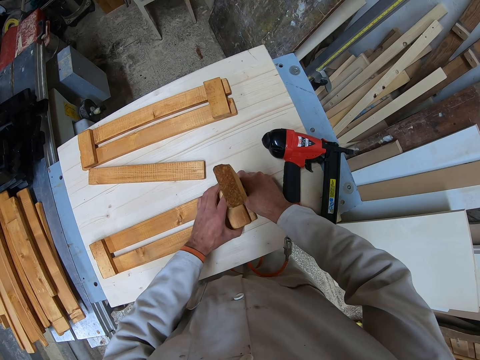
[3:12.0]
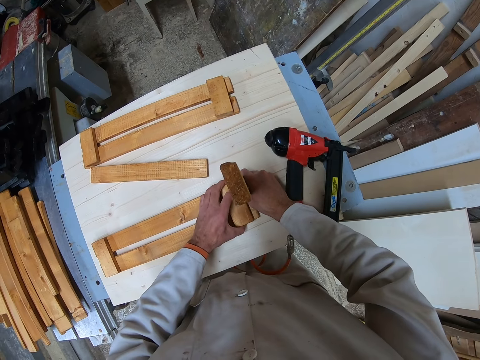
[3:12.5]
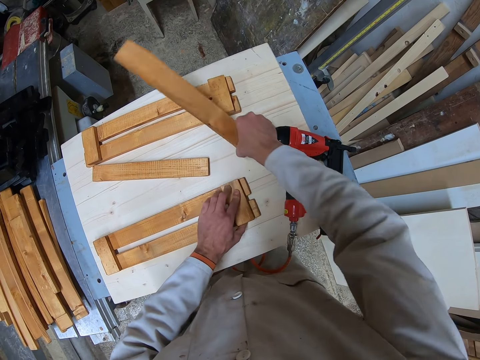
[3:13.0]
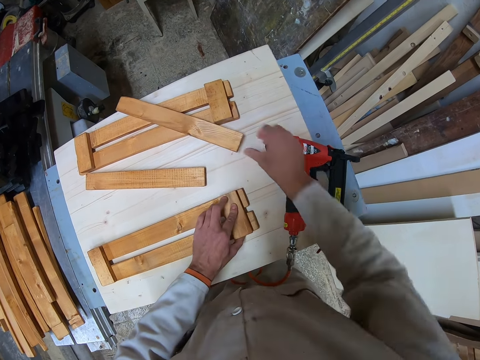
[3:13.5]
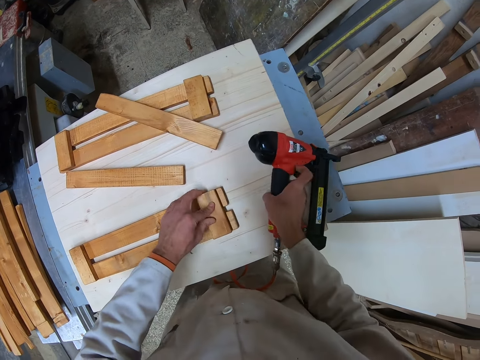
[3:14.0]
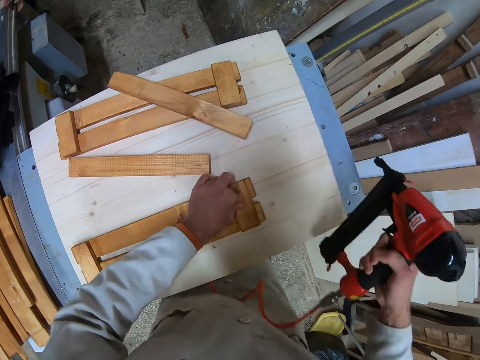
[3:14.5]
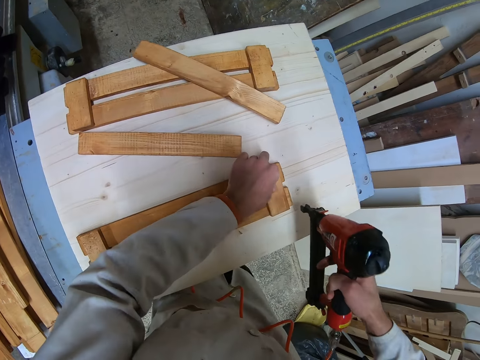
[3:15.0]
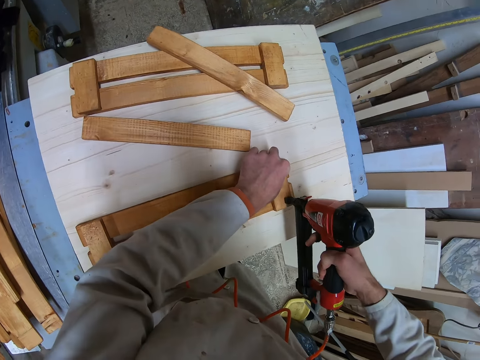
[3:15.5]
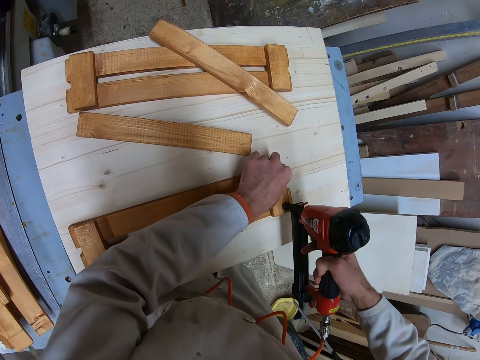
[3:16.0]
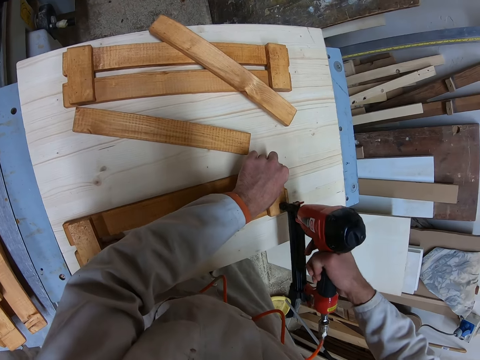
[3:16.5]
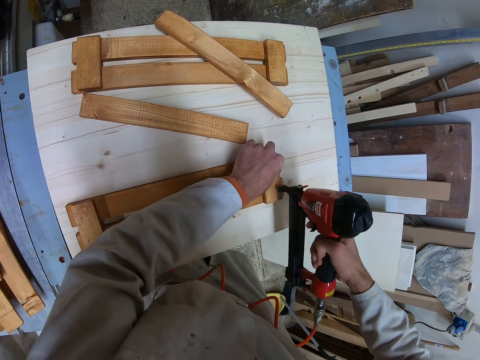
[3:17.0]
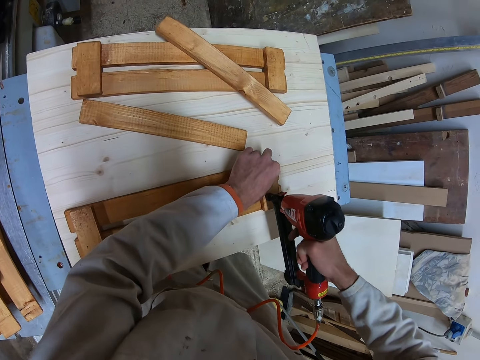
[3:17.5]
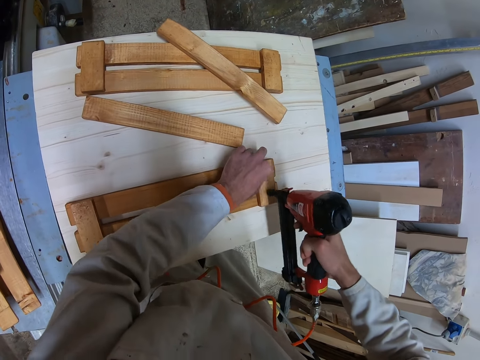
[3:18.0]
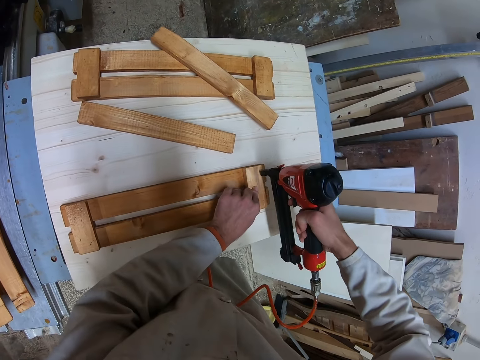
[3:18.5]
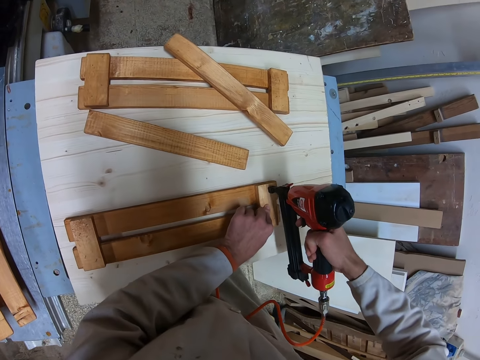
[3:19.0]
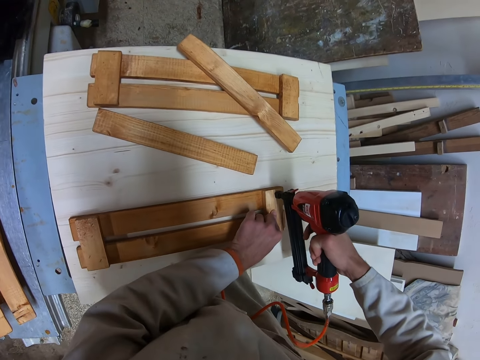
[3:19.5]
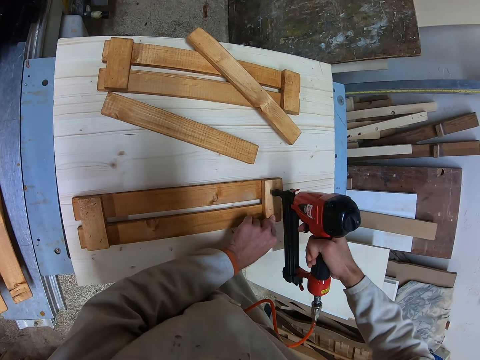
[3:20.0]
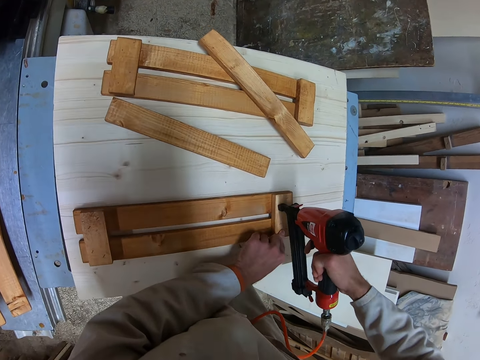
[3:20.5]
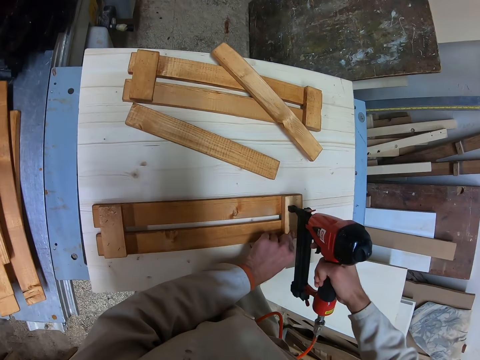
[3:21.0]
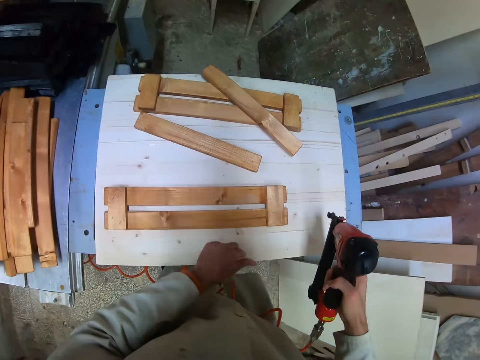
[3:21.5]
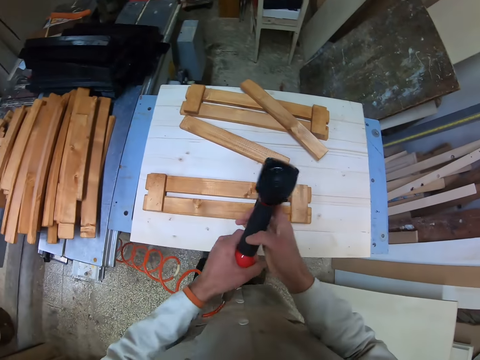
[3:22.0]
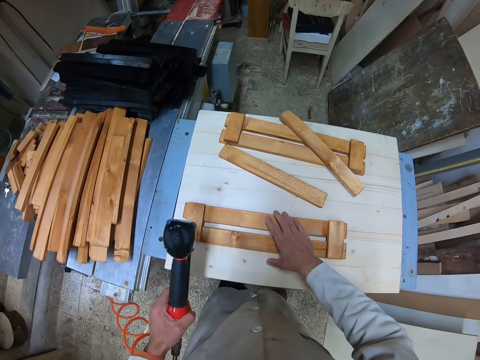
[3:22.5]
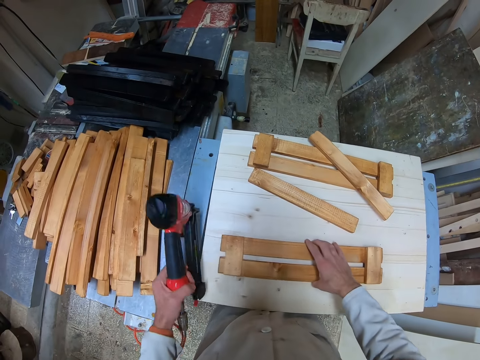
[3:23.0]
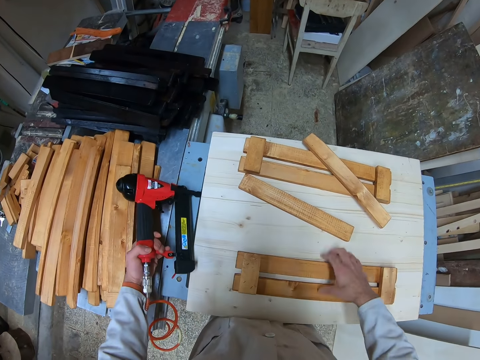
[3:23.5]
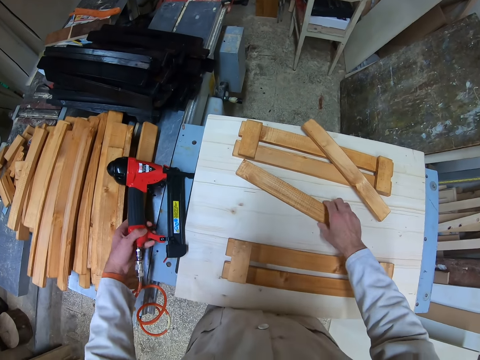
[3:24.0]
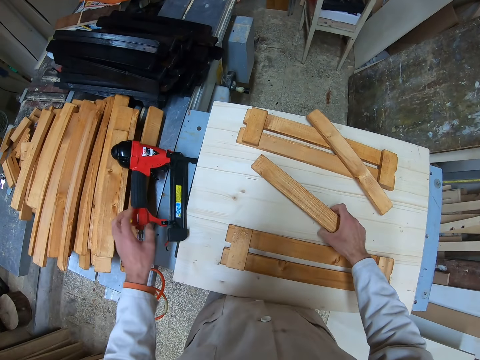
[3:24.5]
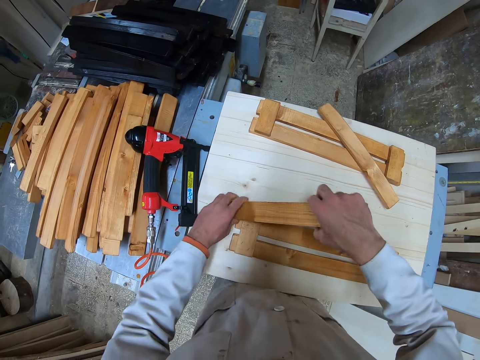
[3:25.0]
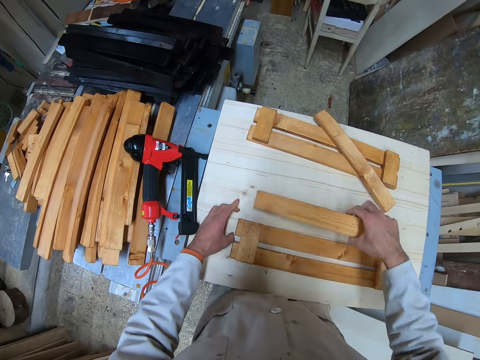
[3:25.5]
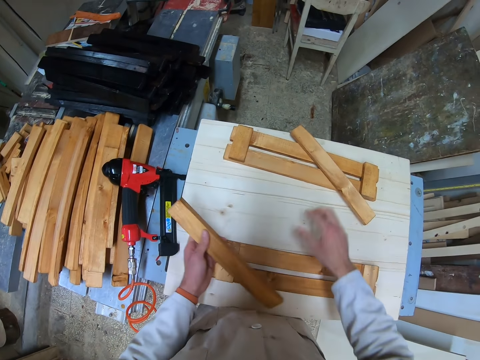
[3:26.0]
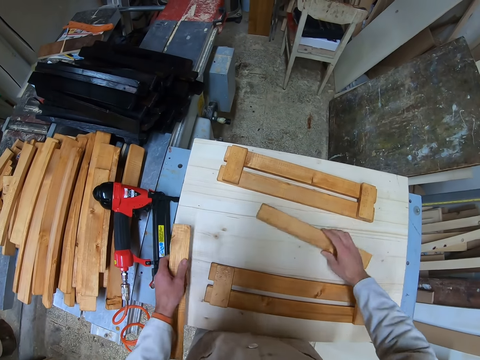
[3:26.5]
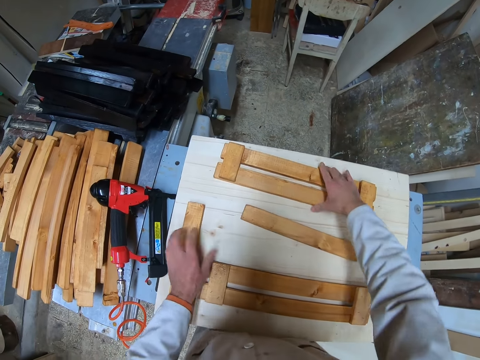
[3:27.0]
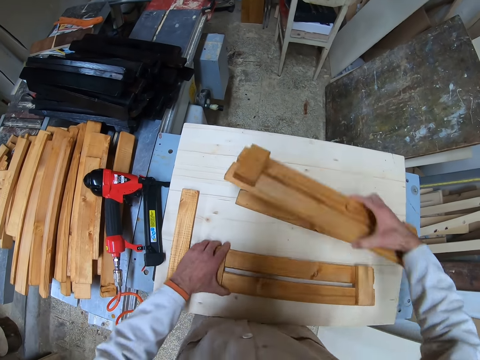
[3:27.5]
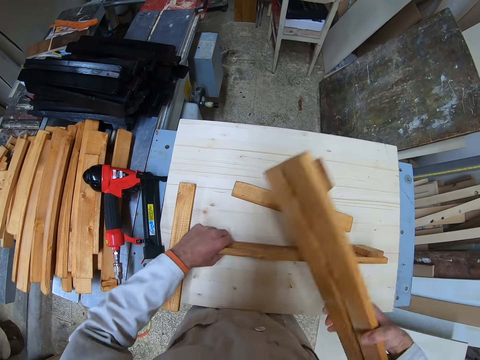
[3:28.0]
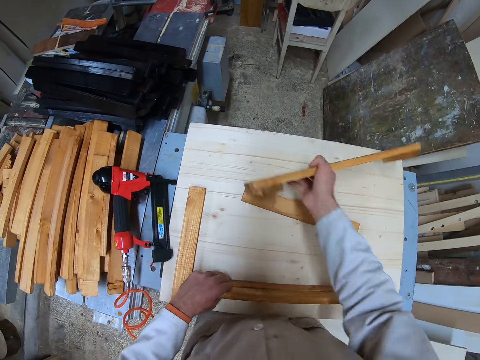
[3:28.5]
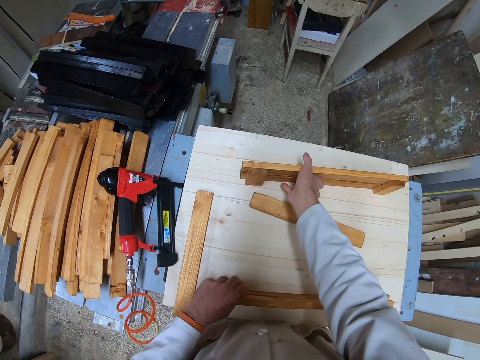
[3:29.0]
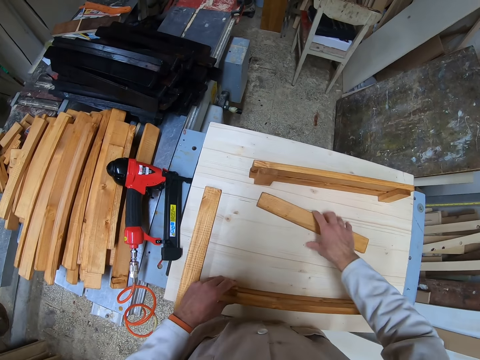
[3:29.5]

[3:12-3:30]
The camera wearer drops the standing wood on the white table. He takes up the electric nail gun from the table. He nails the arranged woods with the electric nail gun. He passes the electric nail gun to his left hand from his right. He moves the nailed woods with his right hand. He drops the electric nail gun on the blue table with his left hand. He picks up a piece of wood from the white table with his right hand. He passes the piece of wood to his left hand. He picks up another piece of wood from the white table with his right hand. He drops the piece of wood back on the white table. He drops the initial piece of wood on the white table with his left hand. He takes up the initial set of nailed woods on the edge of the white table with his right hand. He adjusts the second set of nailed woods on the table with his left hand. He stands the two sets of nailed woods parallel to each other on the white table.

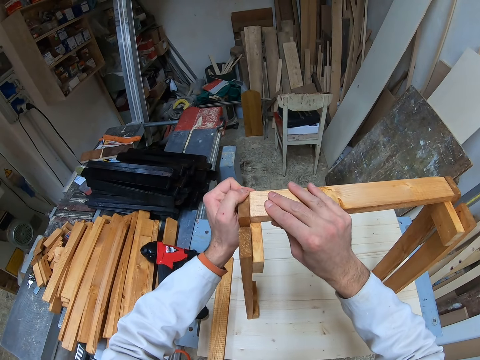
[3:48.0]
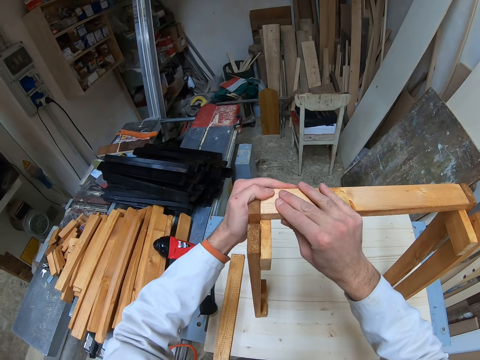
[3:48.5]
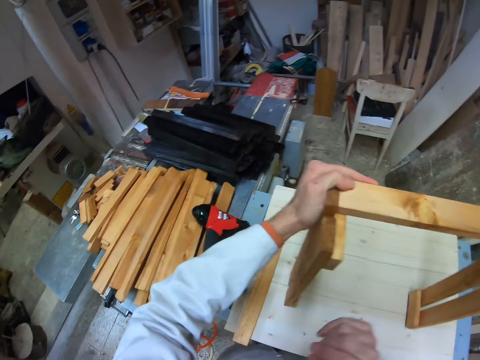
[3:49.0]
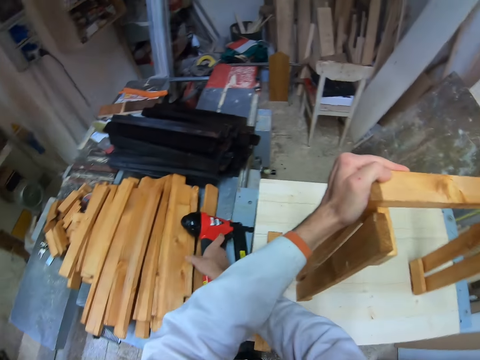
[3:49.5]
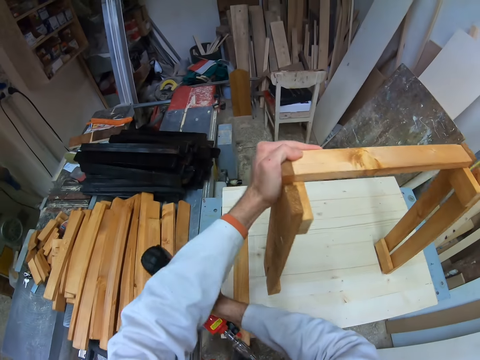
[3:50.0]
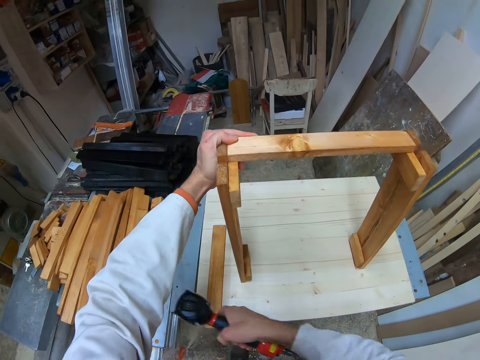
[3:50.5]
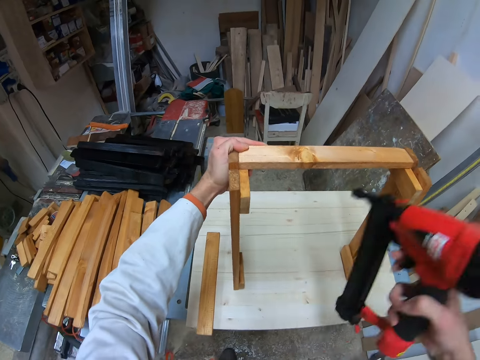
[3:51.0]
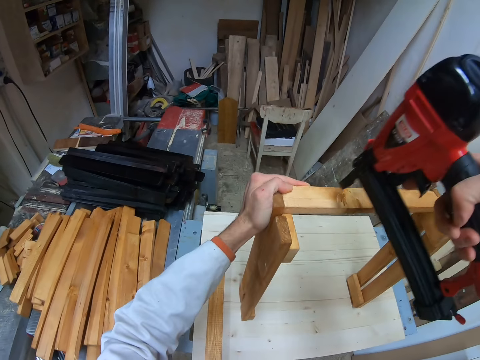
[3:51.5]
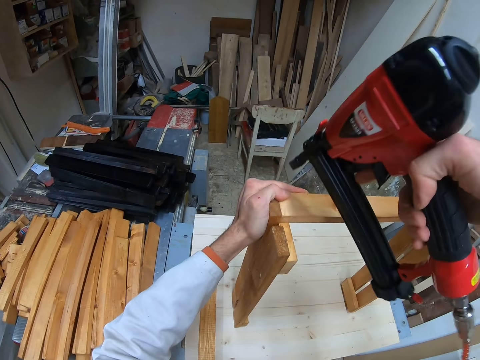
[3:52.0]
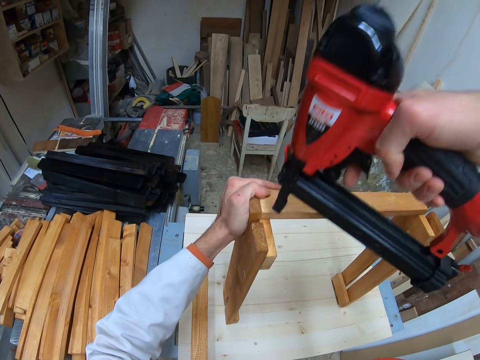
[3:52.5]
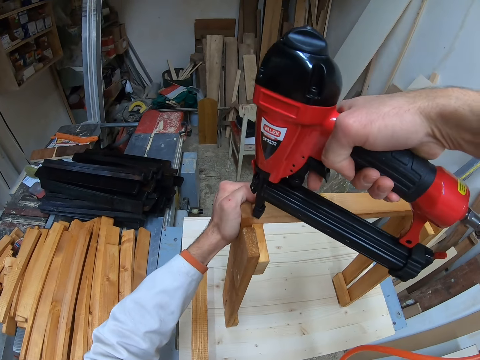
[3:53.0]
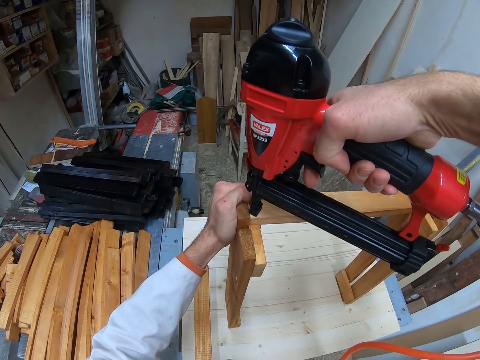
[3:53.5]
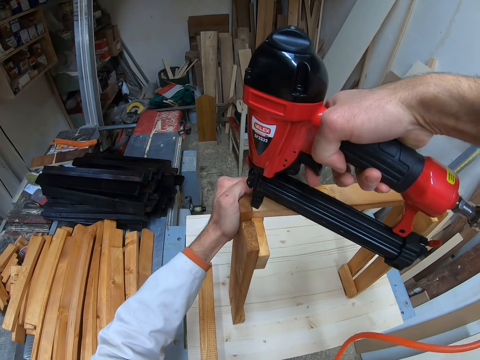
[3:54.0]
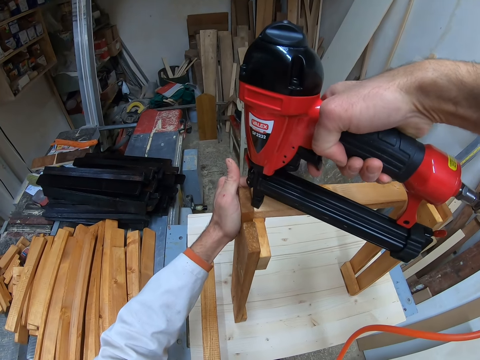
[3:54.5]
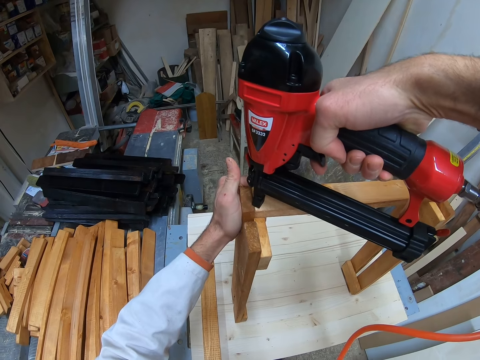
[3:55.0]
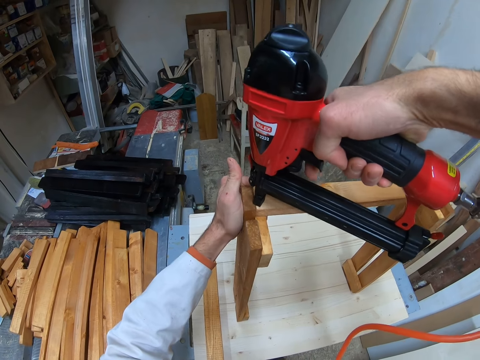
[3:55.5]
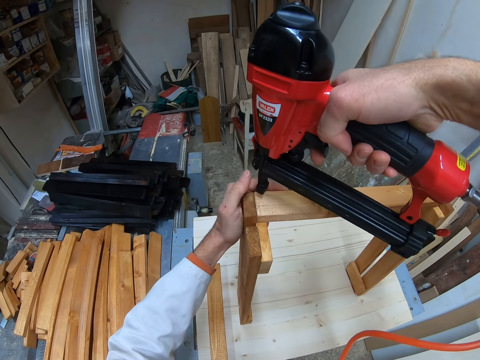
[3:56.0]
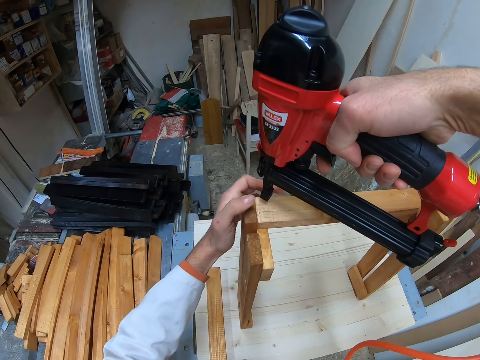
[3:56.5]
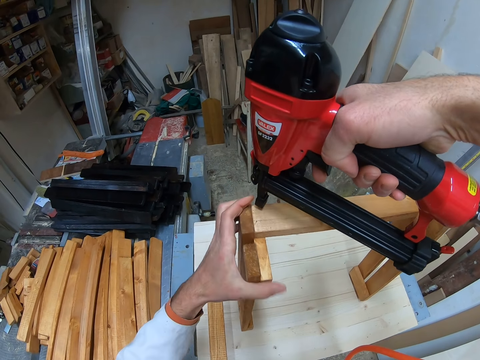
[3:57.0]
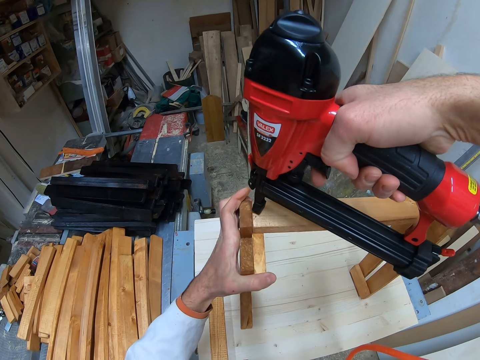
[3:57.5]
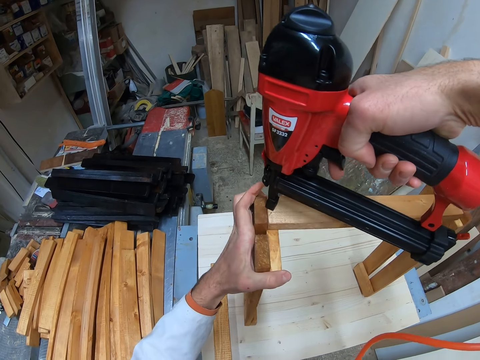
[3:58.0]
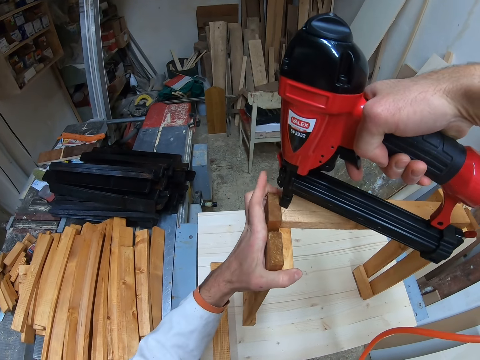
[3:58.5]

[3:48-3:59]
The camera wearer takes up the electric nail gun from the blue table. They nail the pieces of wood together with the electric nail gun.
